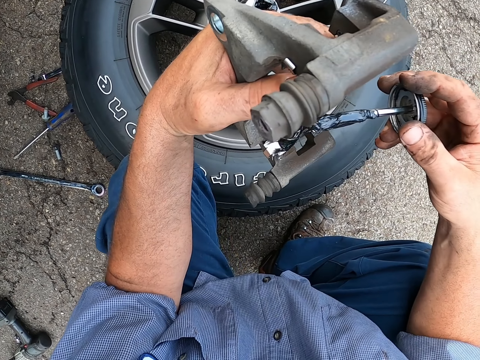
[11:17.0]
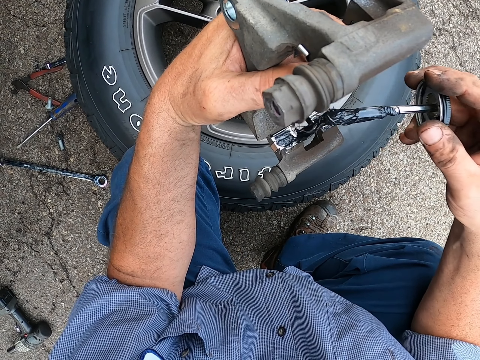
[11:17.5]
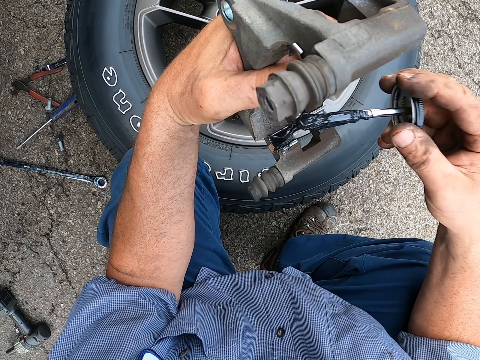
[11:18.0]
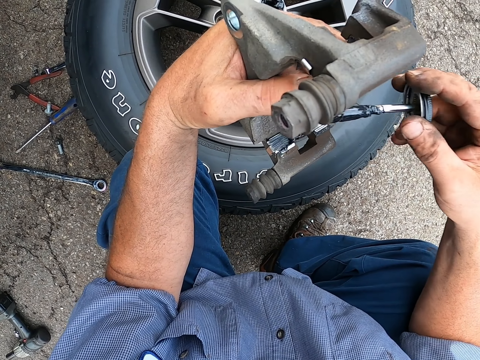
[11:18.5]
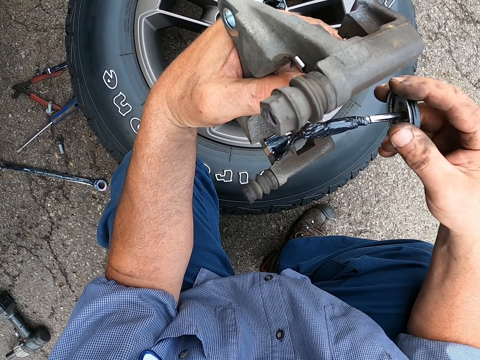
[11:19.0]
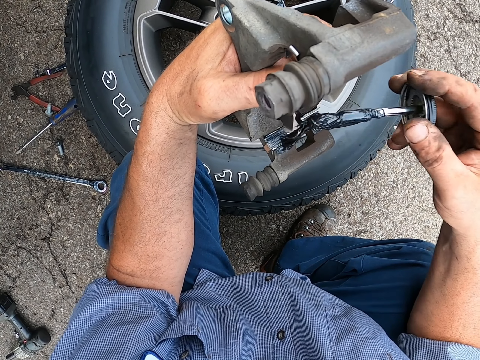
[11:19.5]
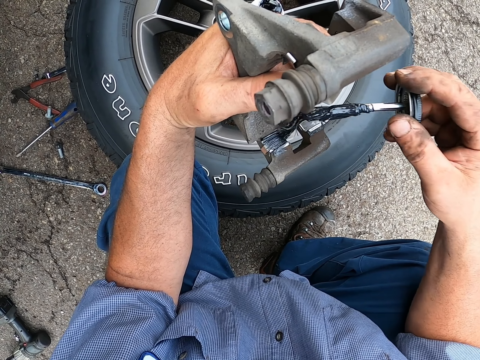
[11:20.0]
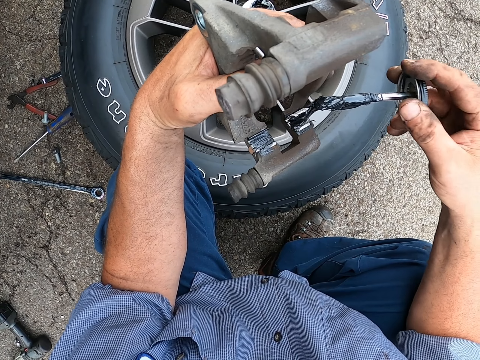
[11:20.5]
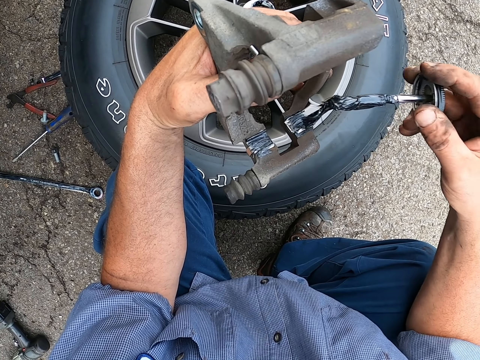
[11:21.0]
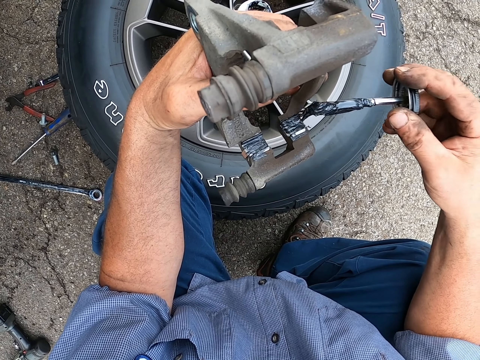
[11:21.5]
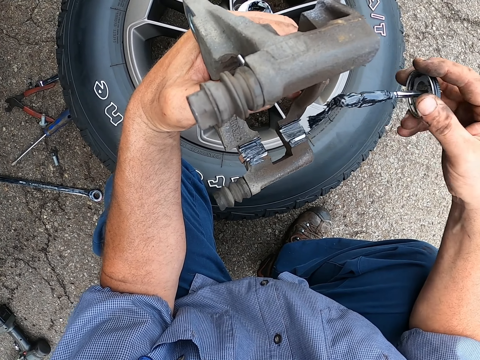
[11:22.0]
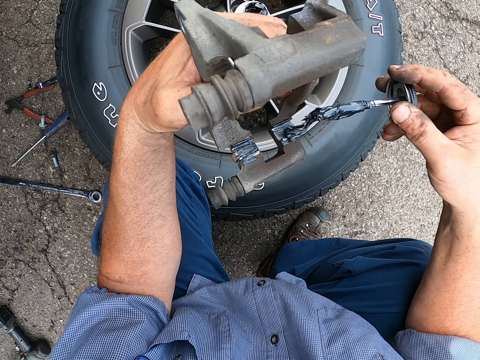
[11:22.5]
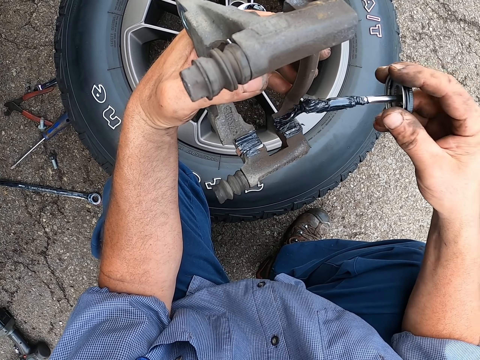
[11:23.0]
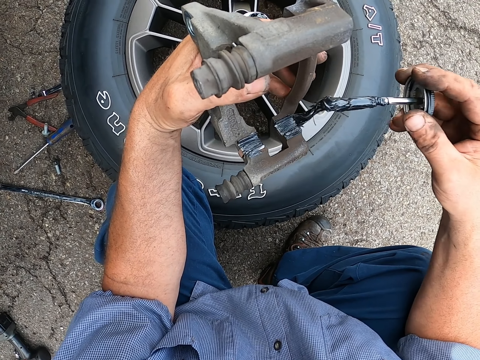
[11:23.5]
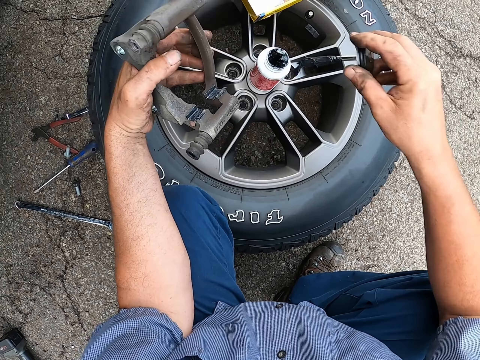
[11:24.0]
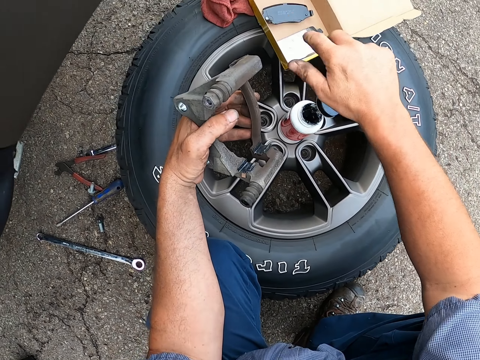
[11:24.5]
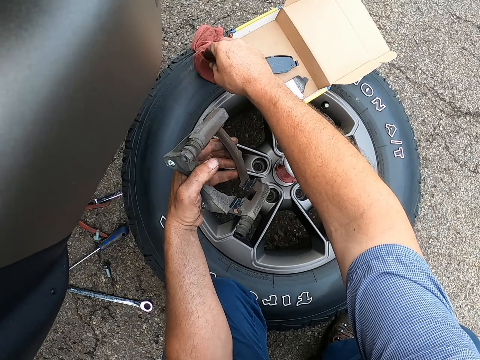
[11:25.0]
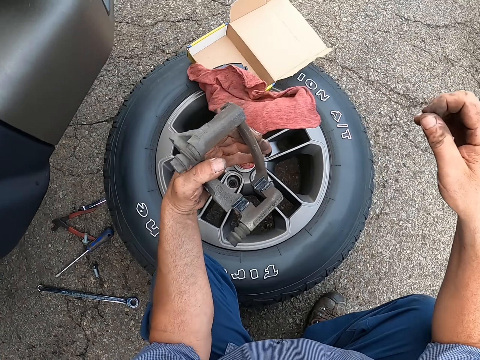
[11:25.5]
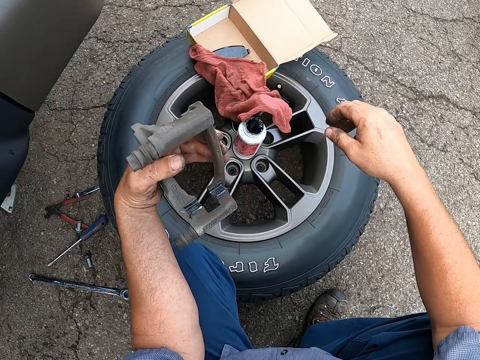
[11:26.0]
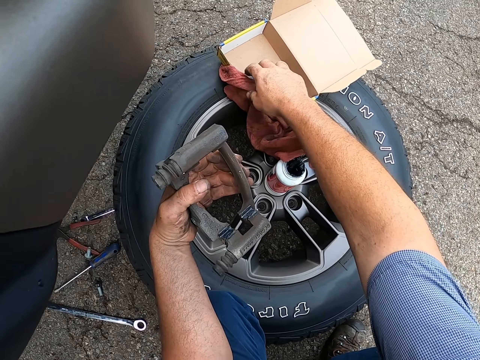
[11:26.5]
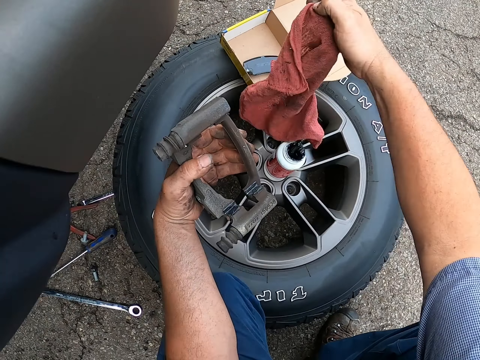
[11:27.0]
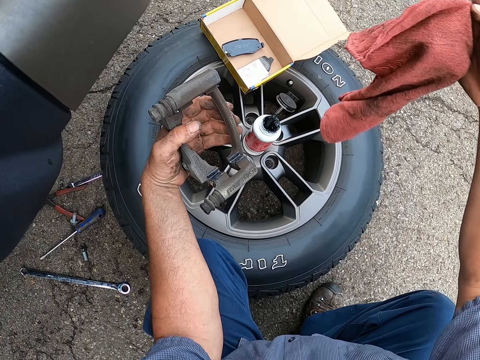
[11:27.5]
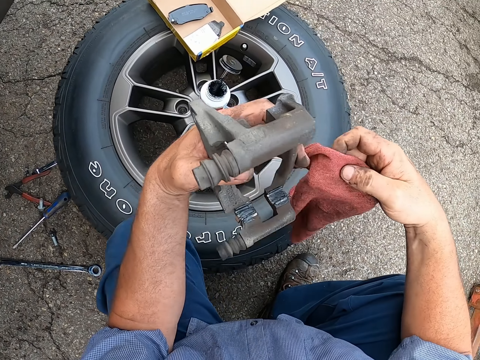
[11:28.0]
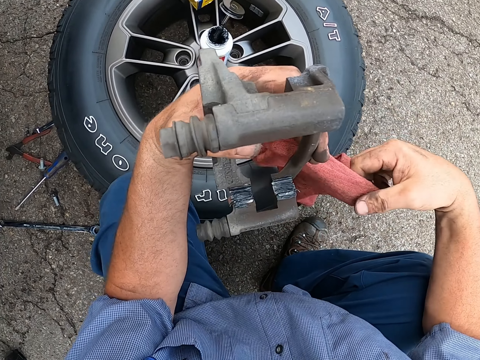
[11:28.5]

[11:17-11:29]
The camera wearer paints the tools. They apply lubricant on something. They put back the paint brush and pick up a piece of cloth.

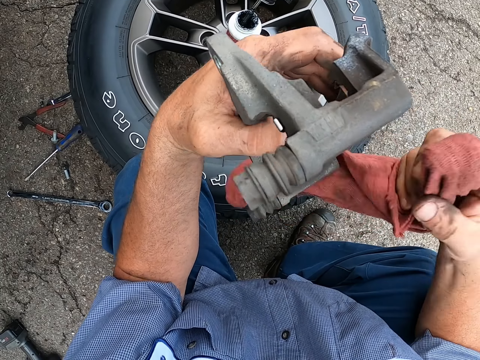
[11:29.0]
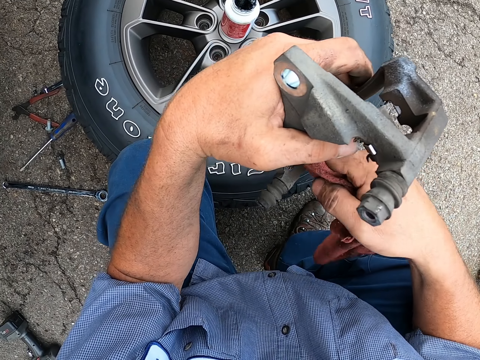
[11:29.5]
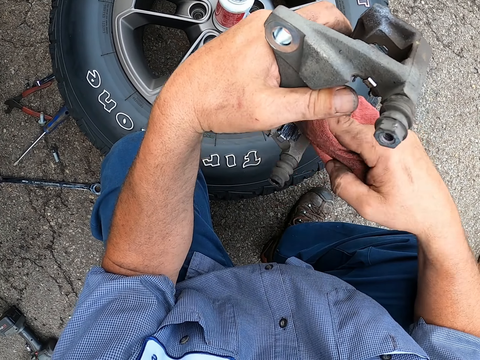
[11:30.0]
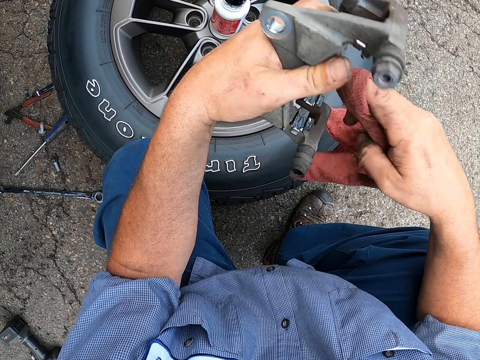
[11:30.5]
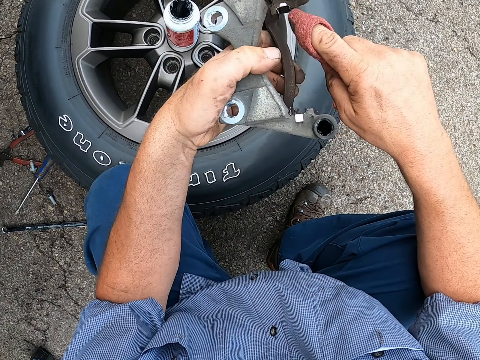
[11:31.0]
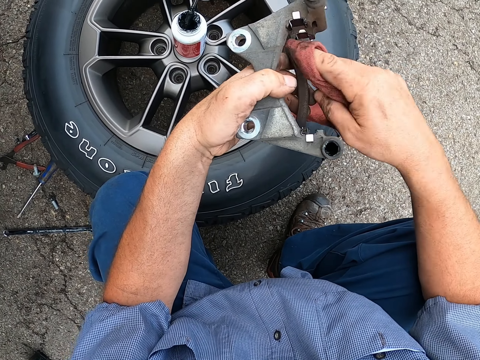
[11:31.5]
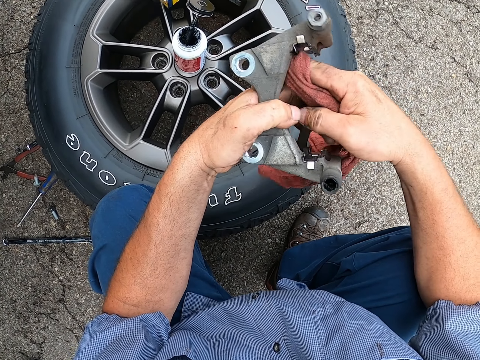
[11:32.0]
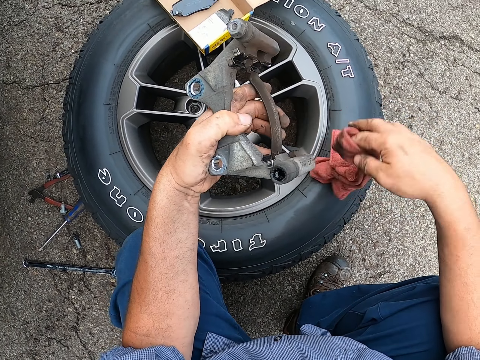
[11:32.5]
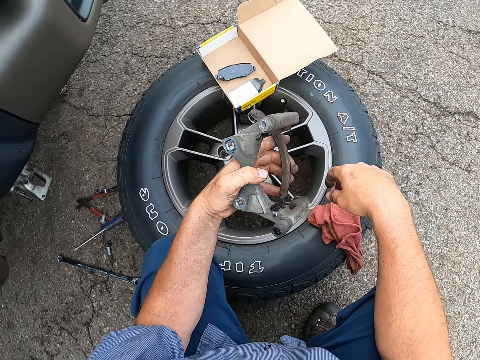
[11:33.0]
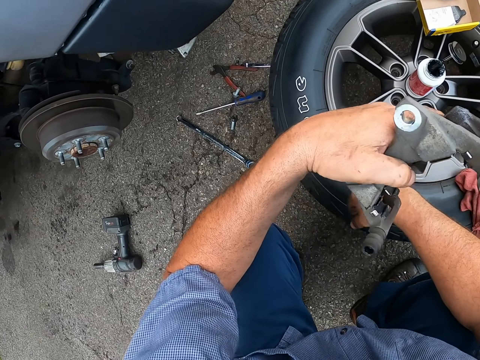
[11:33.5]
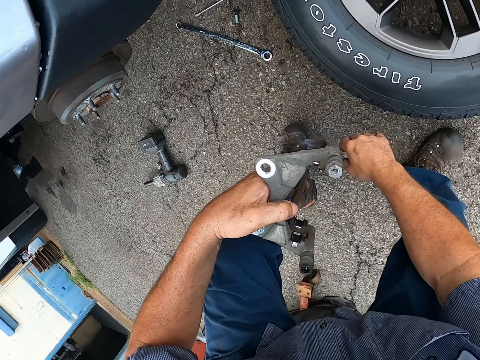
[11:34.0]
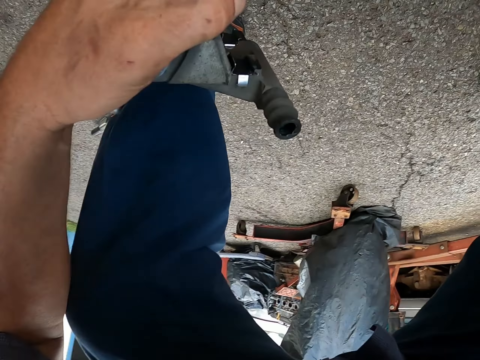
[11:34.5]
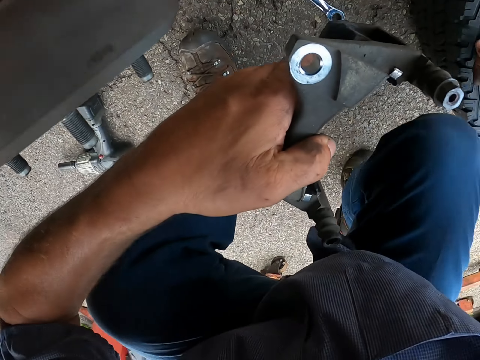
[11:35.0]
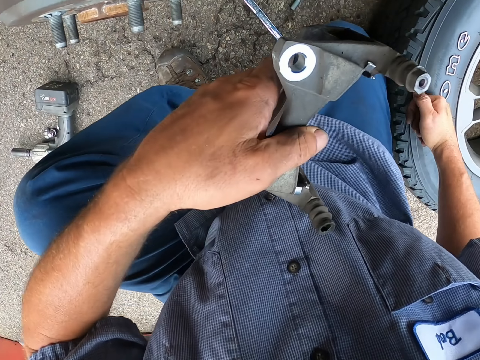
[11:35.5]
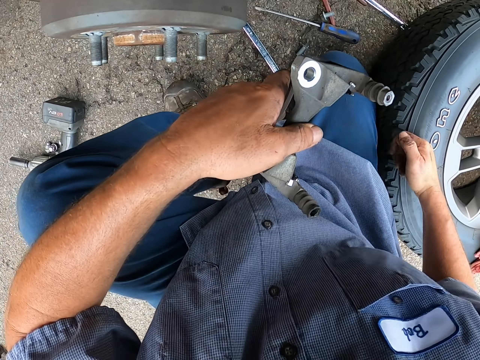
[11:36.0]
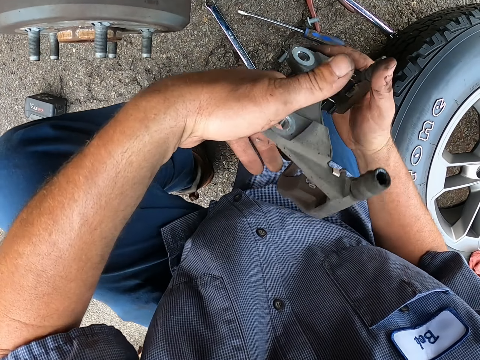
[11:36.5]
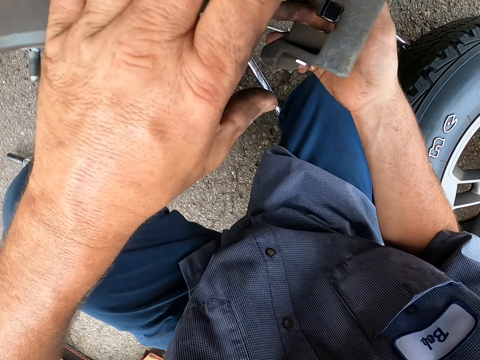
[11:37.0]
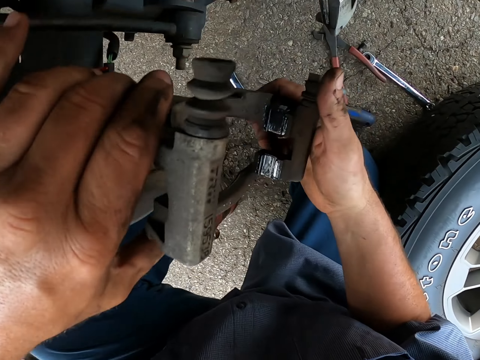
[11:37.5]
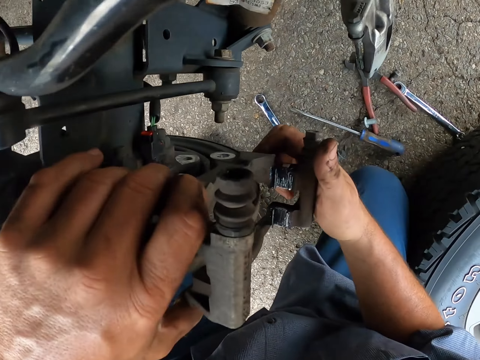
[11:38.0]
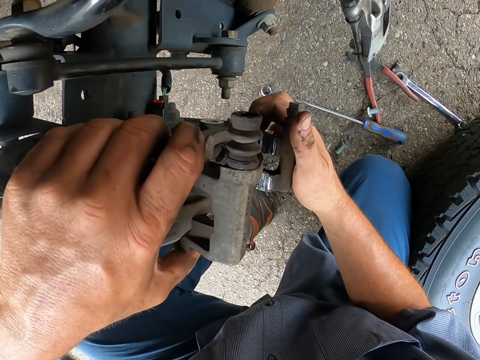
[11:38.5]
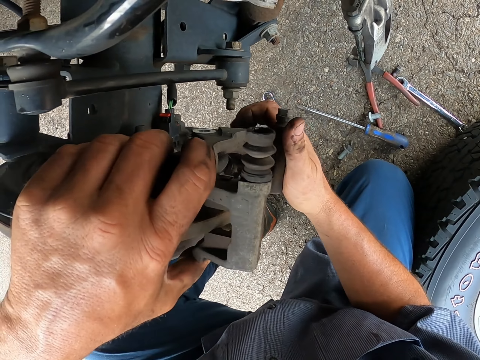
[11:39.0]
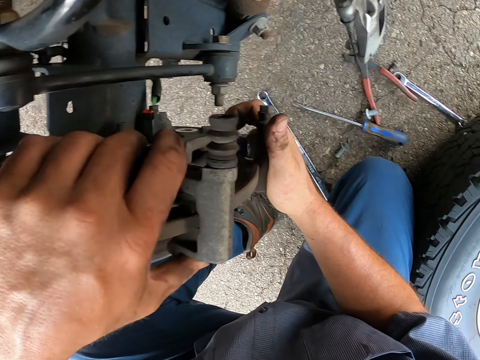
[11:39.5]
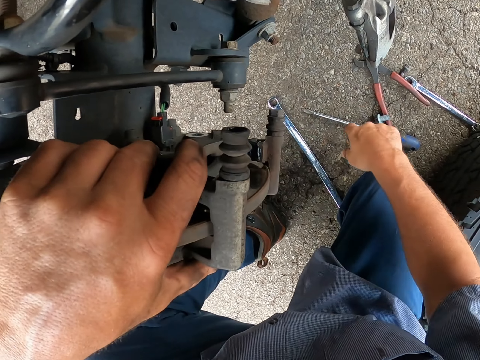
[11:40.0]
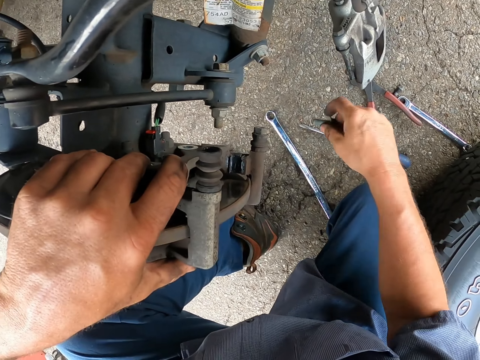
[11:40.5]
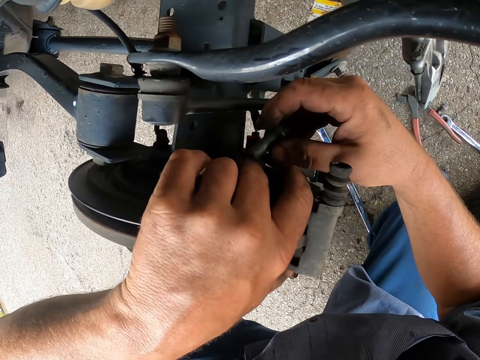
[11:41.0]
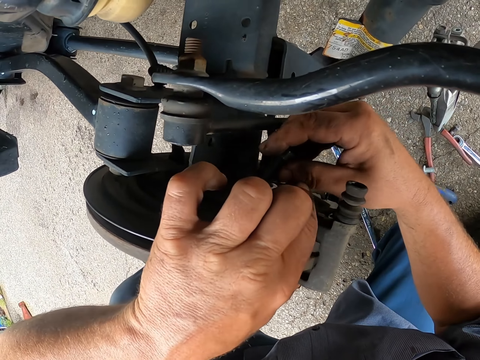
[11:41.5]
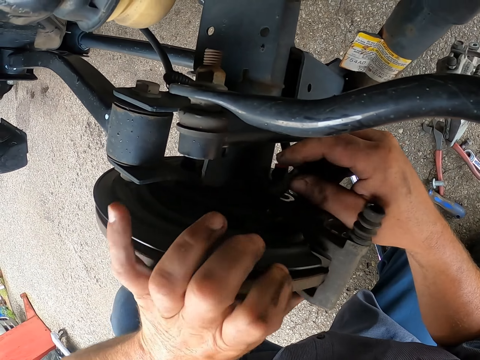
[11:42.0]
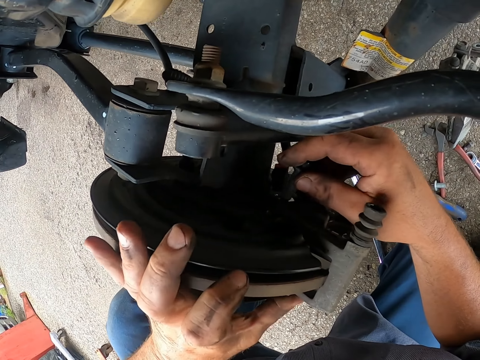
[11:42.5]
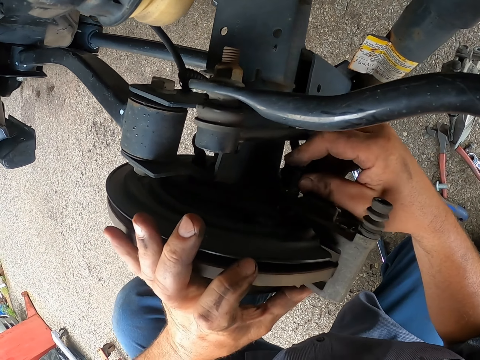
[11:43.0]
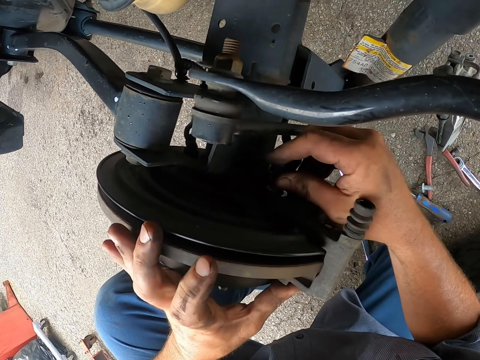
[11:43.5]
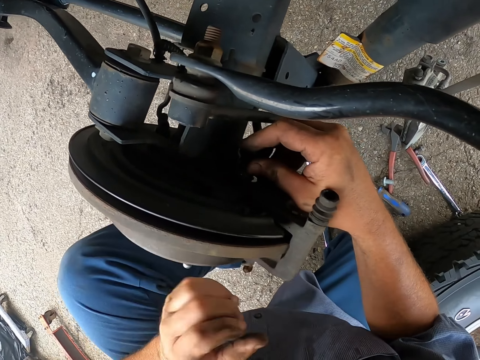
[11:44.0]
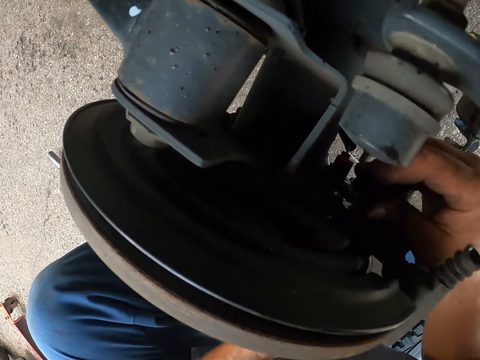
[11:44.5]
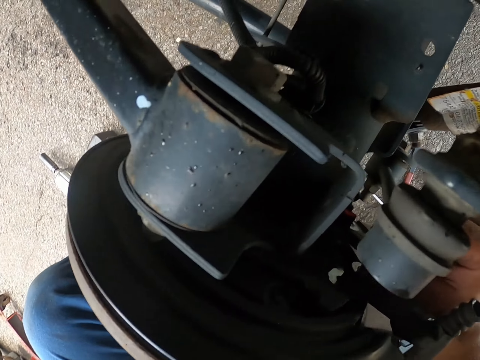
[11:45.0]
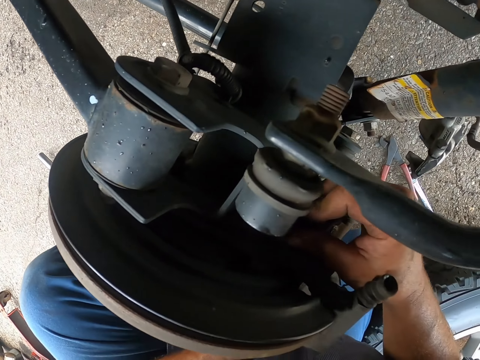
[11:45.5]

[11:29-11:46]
The camera wearer wipes the lubricant with the piece of cloth or towel. He puts down the towel, stands up, and bends down. He fixes the wheel caliper into the wheel hub. He picks a tool, fixes the tool into the wheel caliper, and removes his hand from the wheel caliper. He puts a bolt on the brake caliper.
